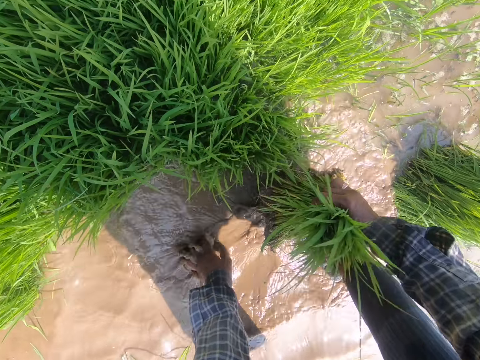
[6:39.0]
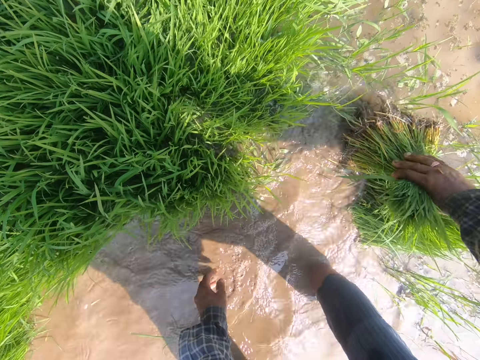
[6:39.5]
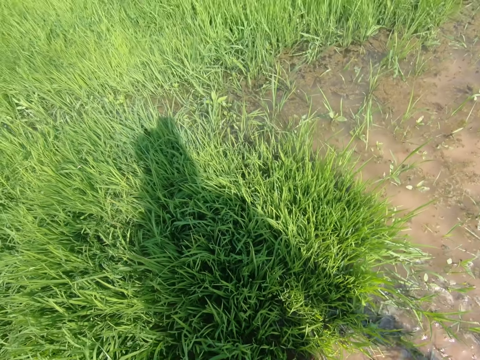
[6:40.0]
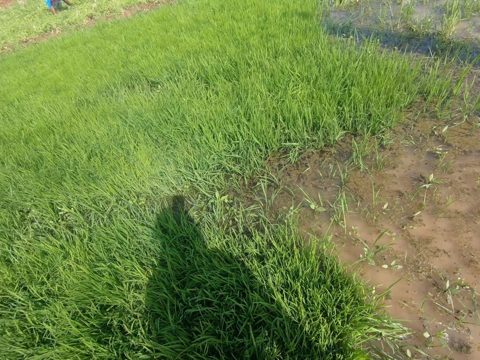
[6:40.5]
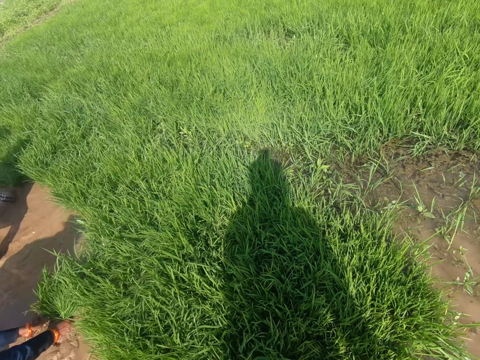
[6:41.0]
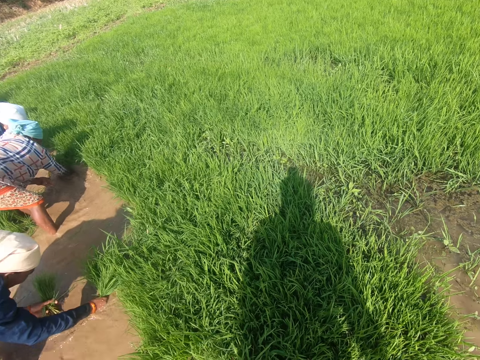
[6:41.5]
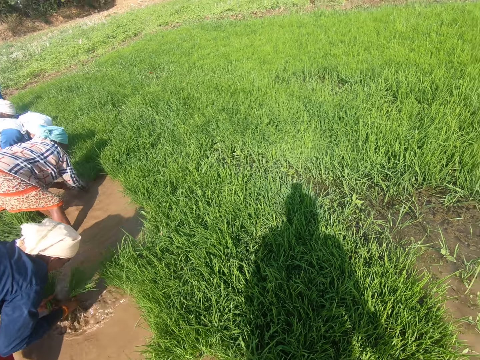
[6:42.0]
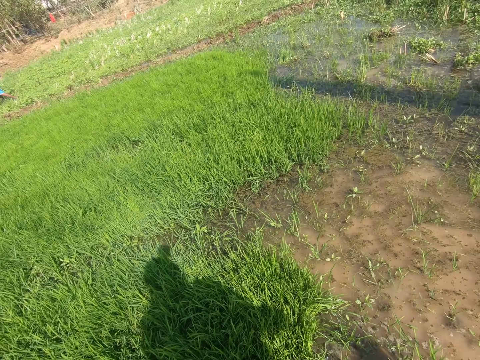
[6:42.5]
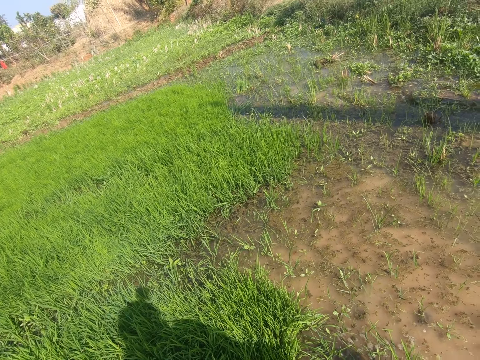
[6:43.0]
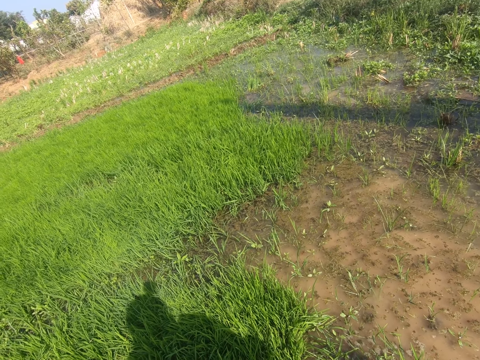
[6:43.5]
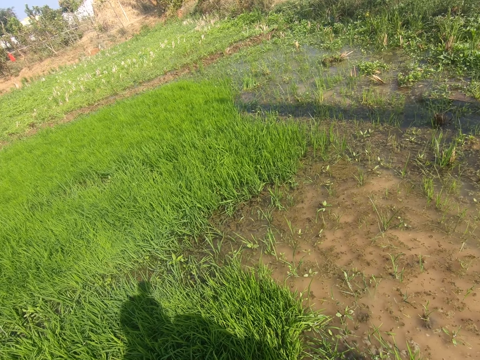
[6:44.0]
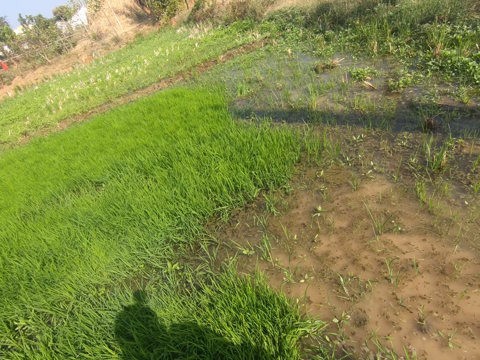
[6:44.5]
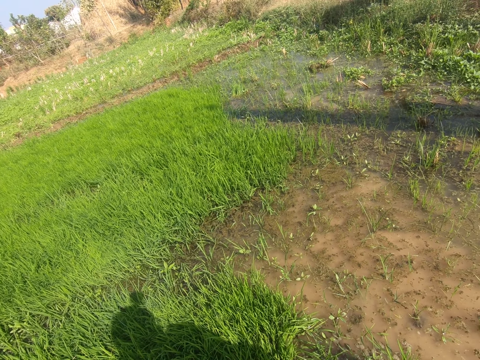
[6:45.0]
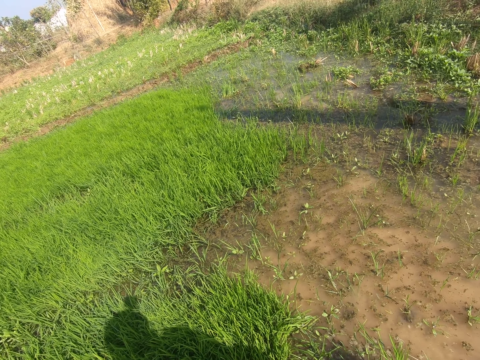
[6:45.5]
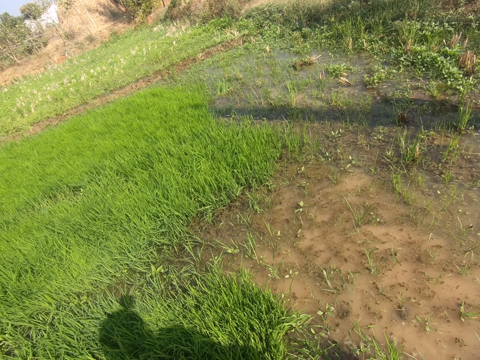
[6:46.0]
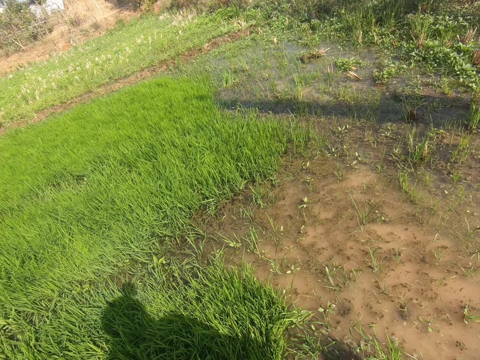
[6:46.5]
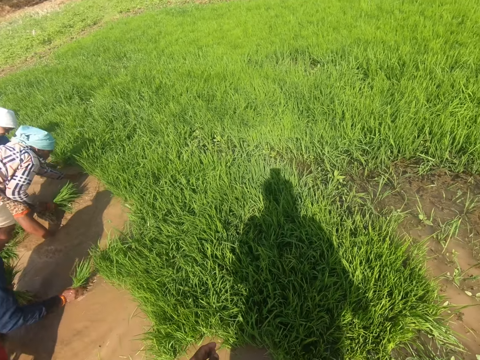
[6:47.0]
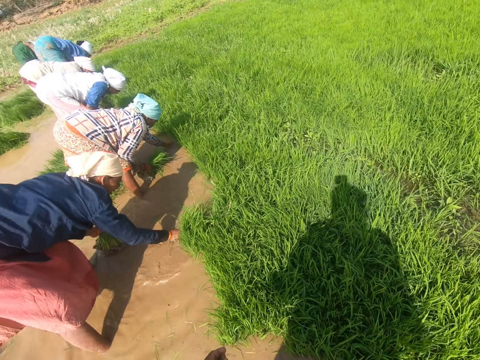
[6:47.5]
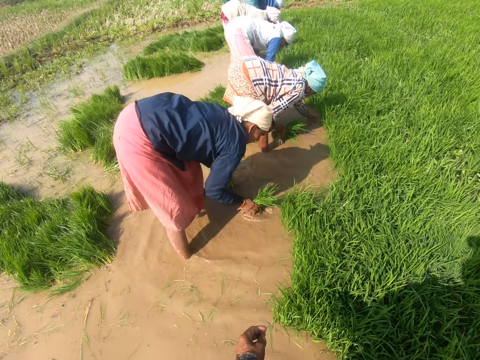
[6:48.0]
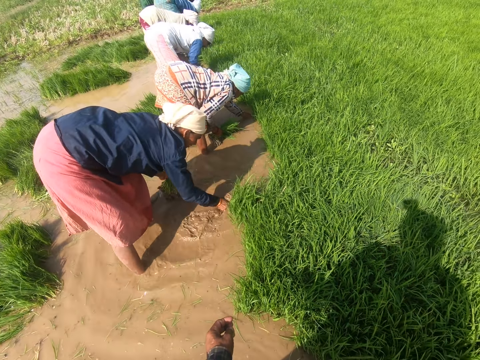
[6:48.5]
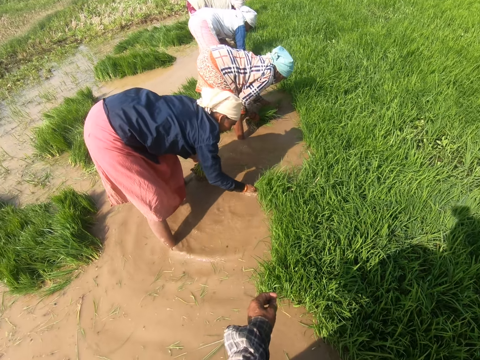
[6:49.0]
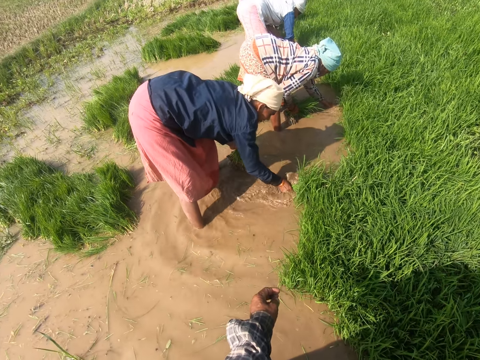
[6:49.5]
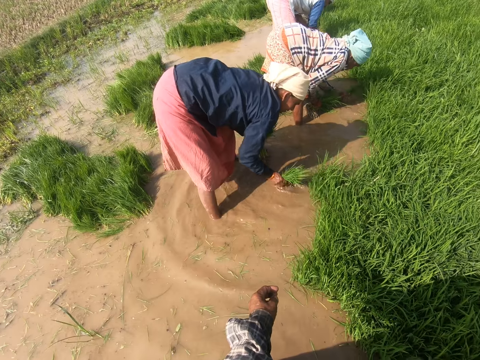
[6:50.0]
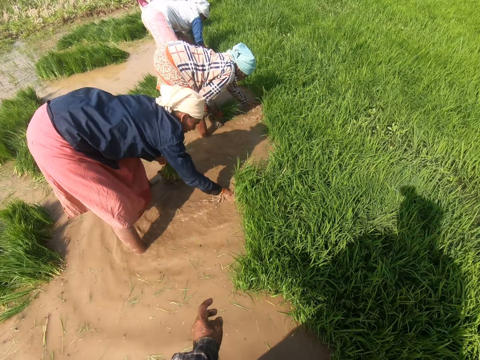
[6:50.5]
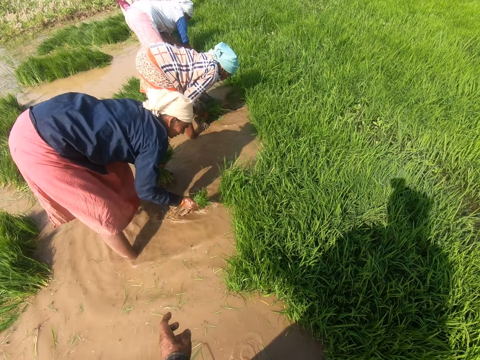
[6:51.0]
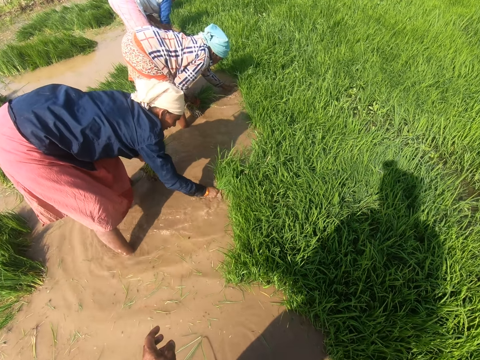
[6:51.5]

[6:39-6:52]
The camera wearer drops the harvested rice on the water. They place the grass on the ground. They look around at the rice field. A person pulls rice. The camera wearer looks around at the rice field and talks at the farm. They look around at others. The person pulls rice. Another person pulls rice.

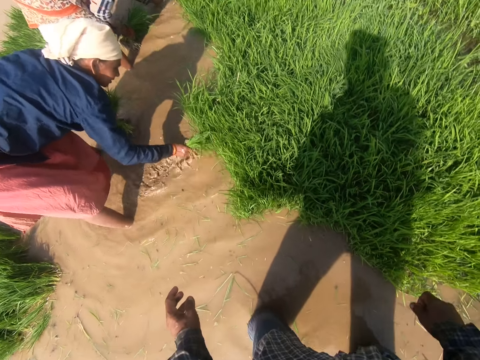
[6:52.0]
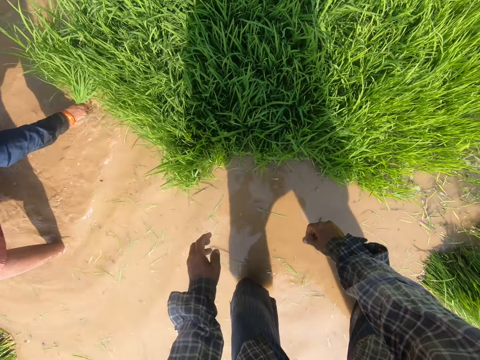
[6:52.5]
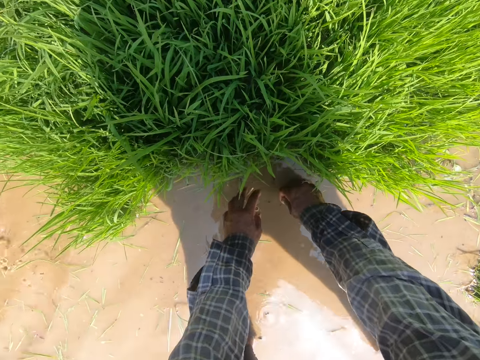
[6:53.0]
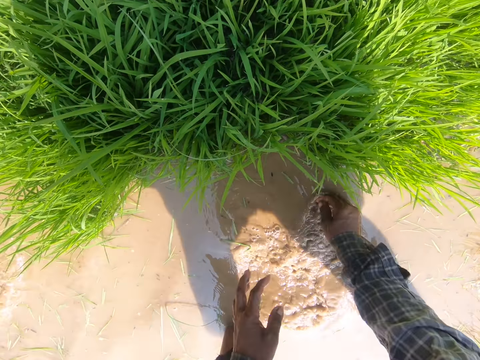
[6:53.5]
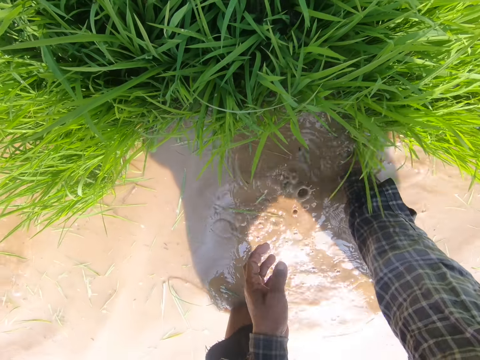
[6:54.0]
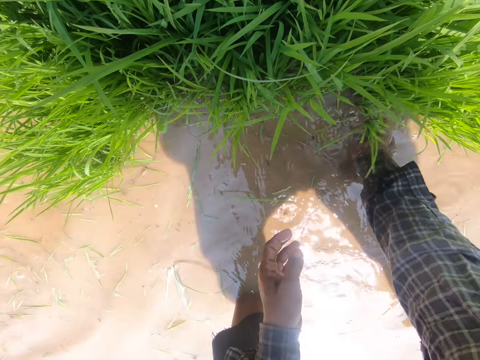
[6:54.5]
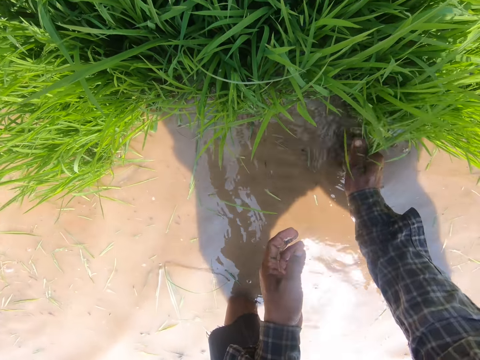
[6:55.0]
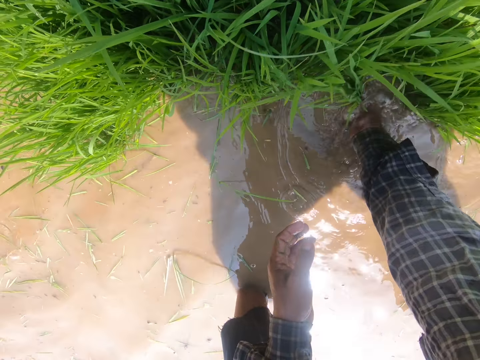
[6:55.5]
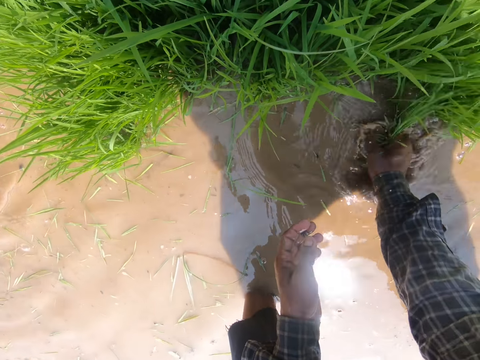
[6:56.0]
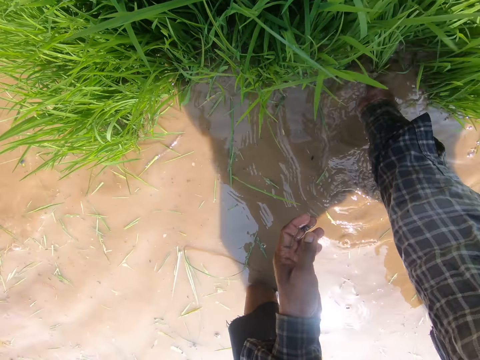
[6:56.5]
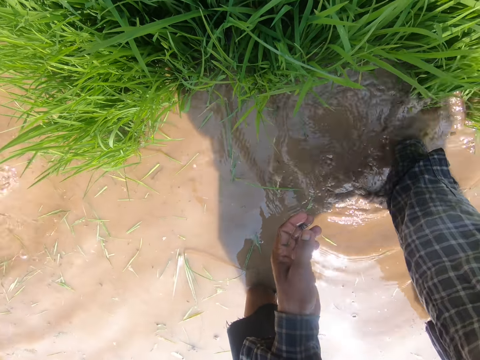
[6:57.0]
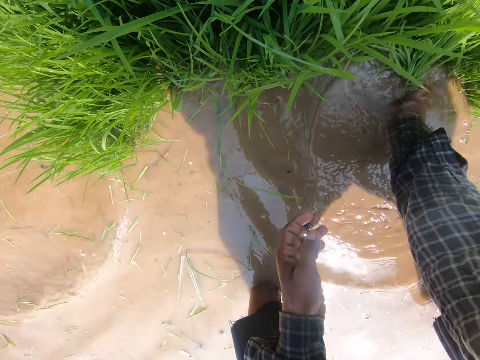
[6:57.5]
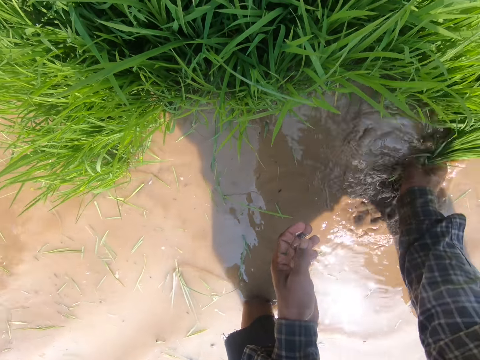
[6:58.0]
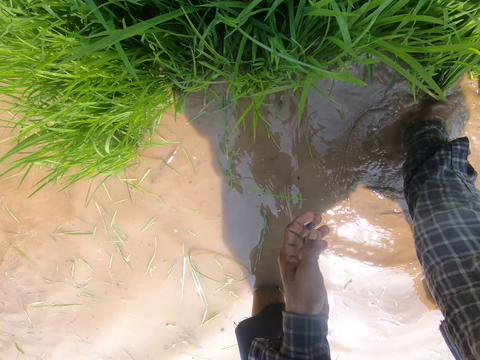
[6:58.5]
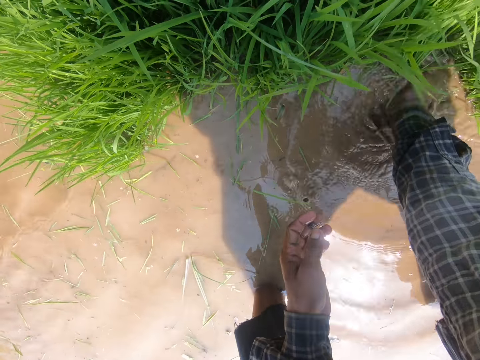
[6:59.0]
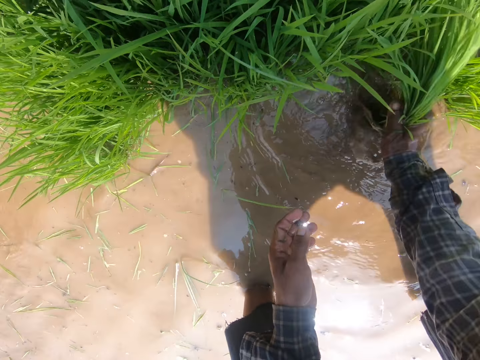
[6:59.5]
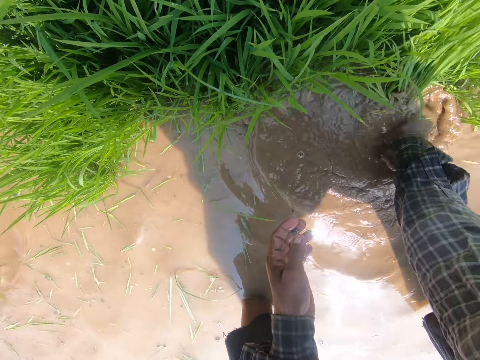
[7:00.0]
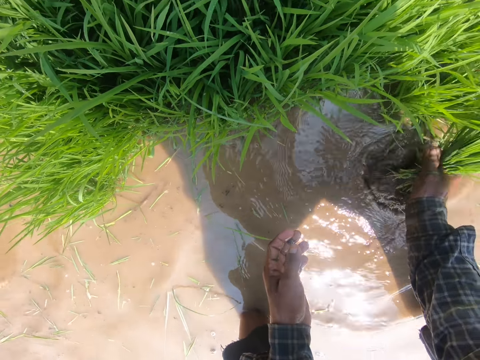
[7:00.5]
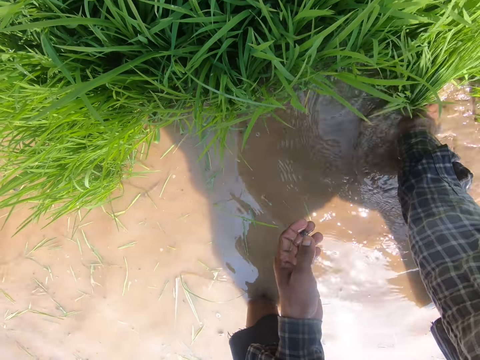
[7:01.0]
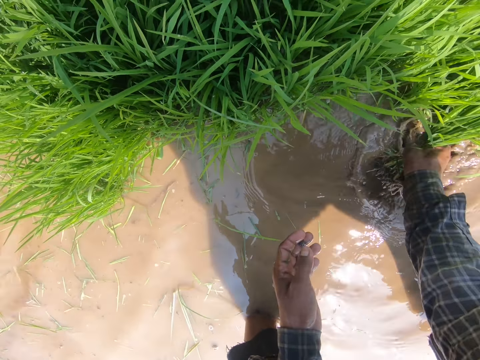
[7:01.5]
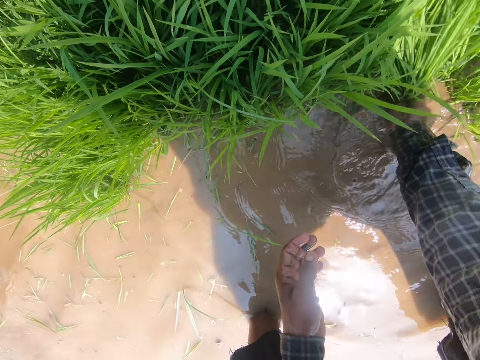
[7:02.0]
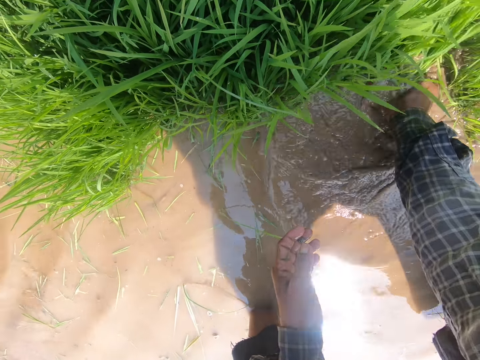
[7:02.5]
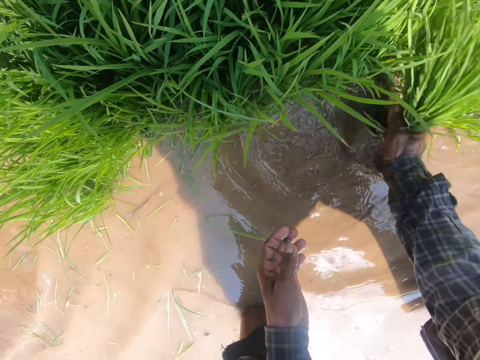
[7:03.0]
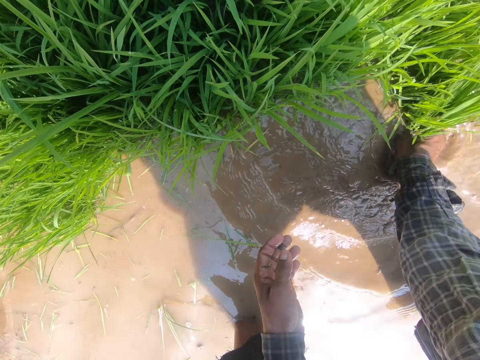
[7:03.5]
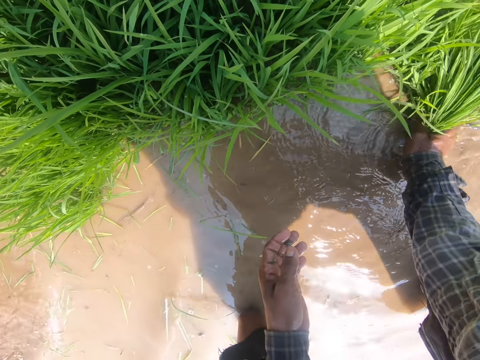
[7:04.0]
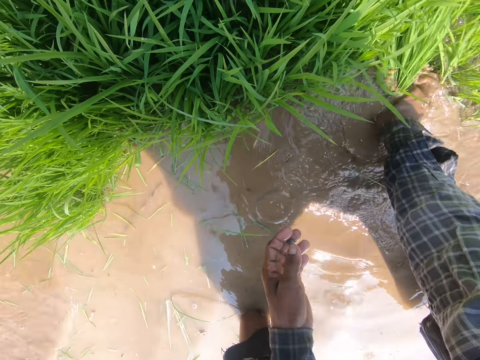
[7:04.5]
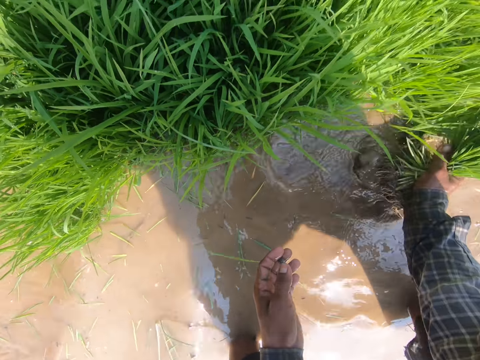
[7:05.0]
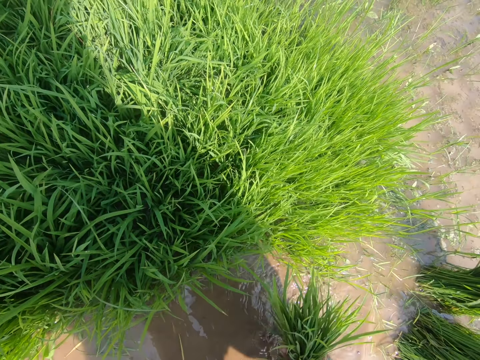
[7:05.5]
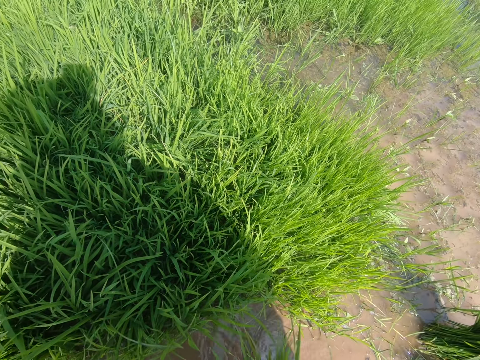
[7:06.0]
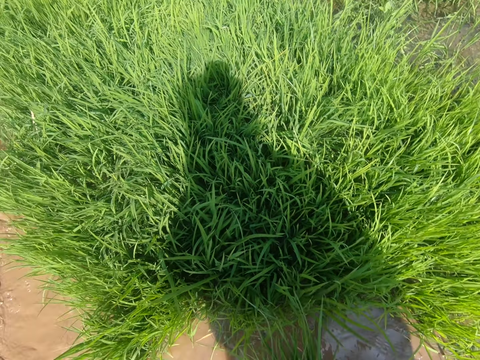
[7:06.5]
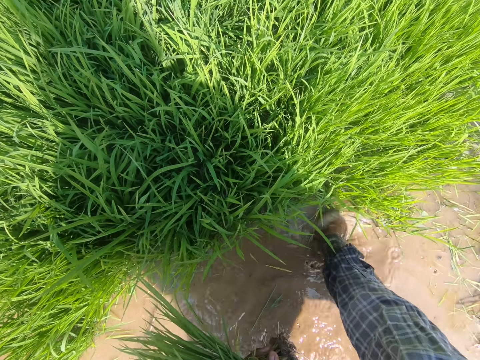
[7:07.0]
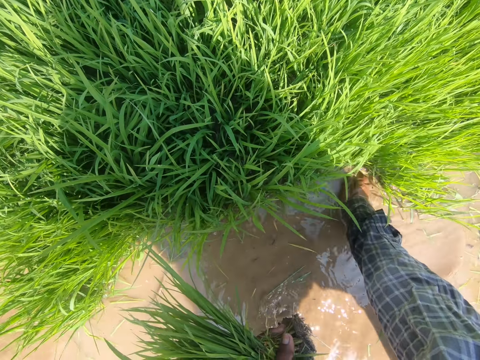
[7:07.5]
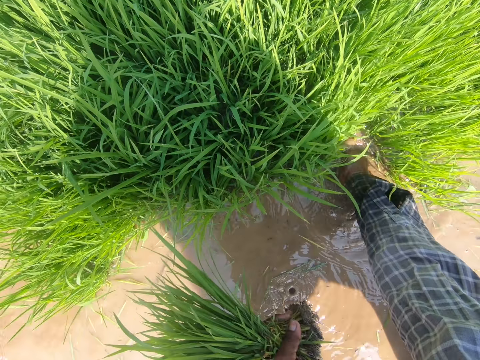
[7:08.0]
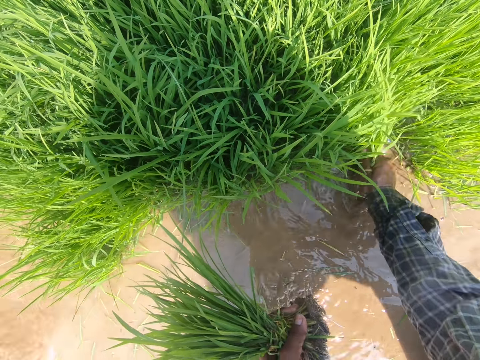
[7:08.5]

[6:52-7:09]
The camera wearer touches the water. He flaps his hand in the water. He pulls rice with his right hand. He talks at the farm. He passes the harvested rice to his left hand. He pulls rice with his right hand.
